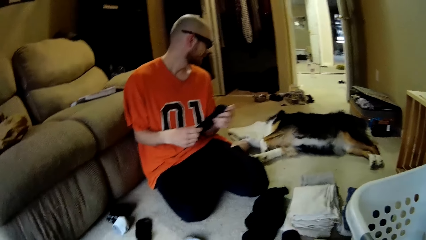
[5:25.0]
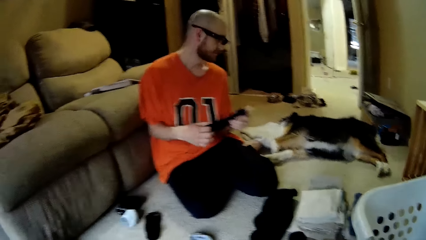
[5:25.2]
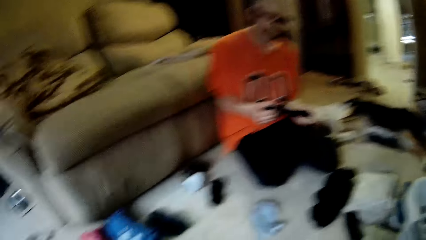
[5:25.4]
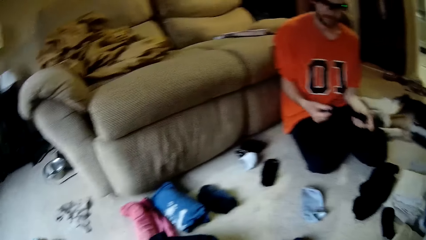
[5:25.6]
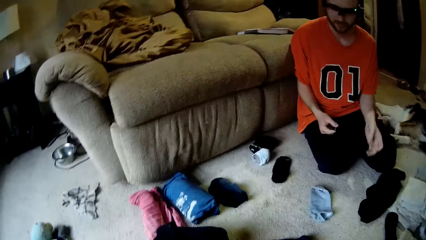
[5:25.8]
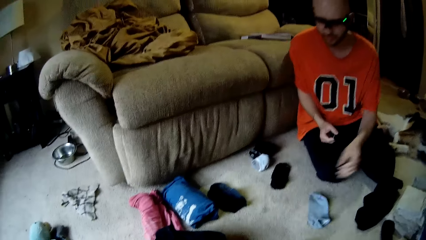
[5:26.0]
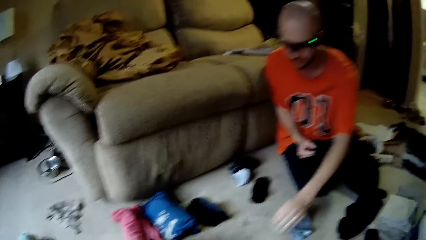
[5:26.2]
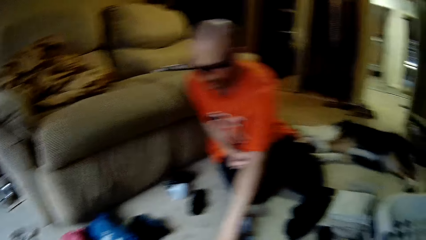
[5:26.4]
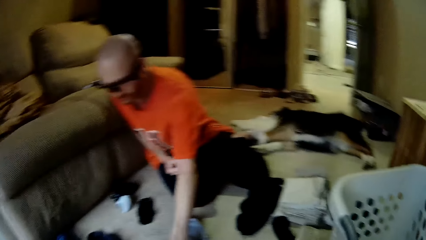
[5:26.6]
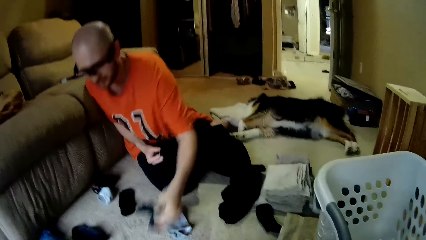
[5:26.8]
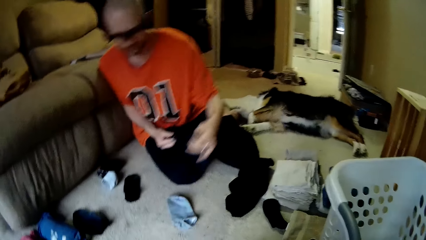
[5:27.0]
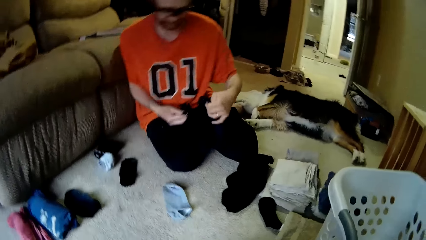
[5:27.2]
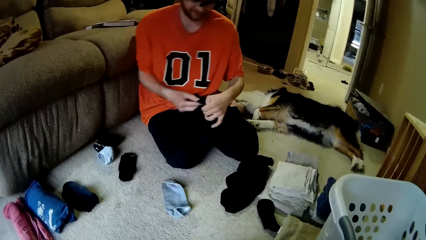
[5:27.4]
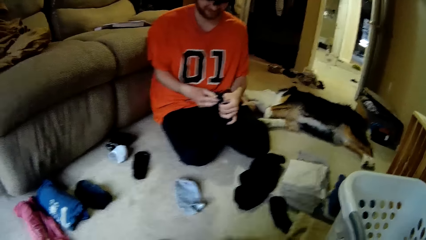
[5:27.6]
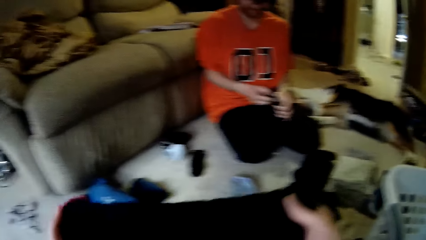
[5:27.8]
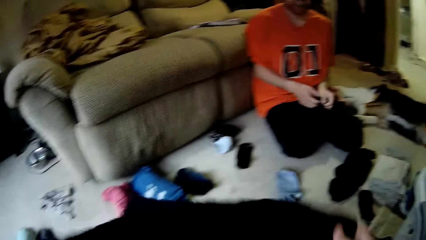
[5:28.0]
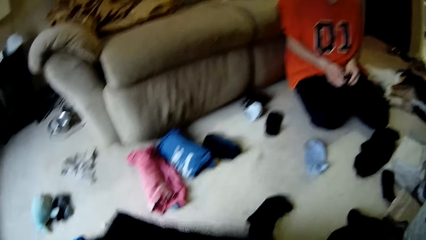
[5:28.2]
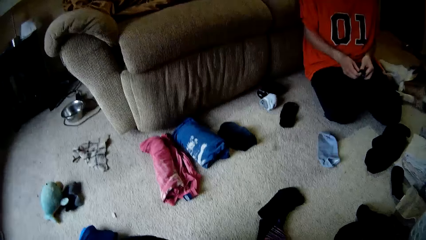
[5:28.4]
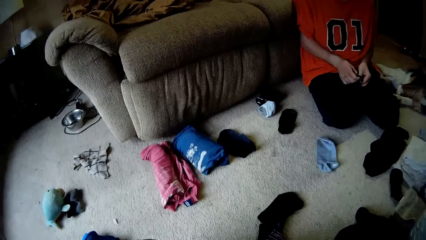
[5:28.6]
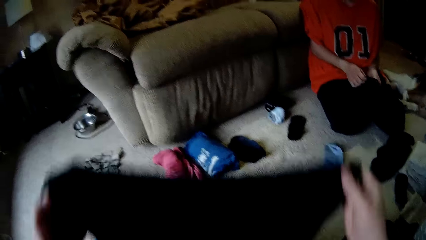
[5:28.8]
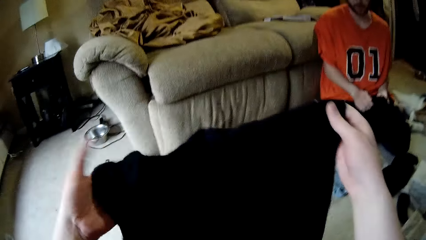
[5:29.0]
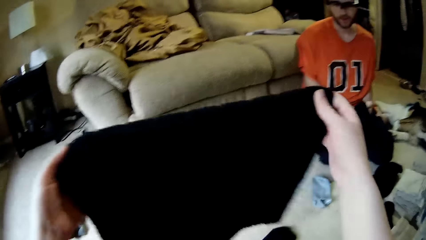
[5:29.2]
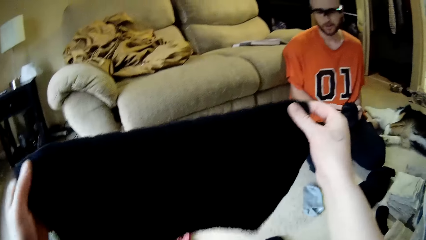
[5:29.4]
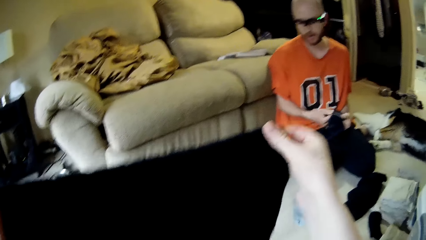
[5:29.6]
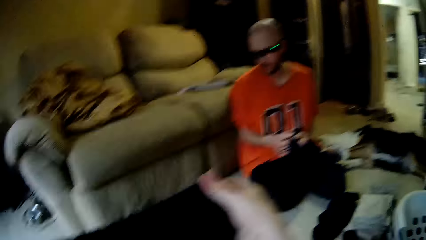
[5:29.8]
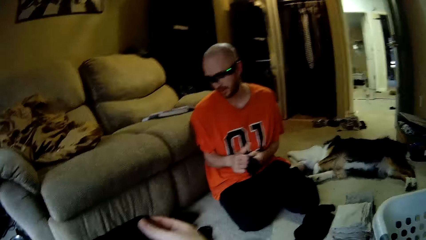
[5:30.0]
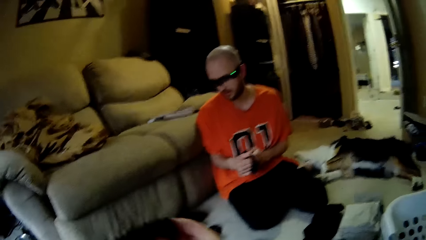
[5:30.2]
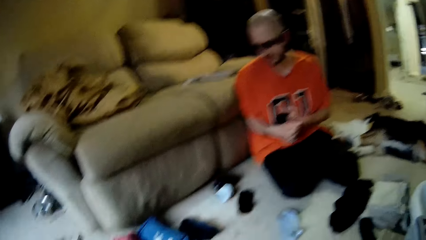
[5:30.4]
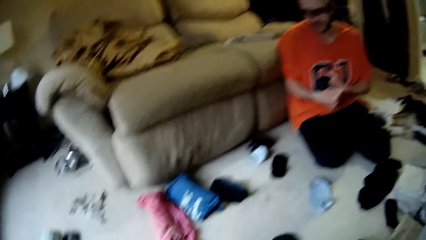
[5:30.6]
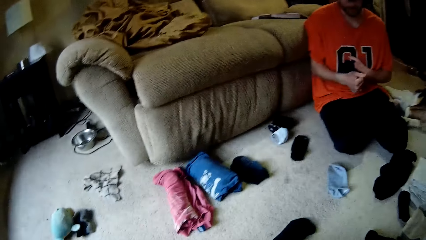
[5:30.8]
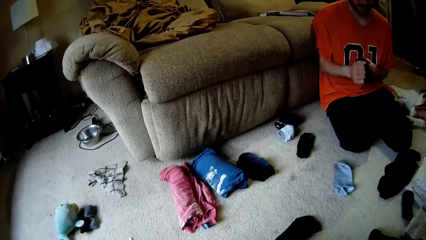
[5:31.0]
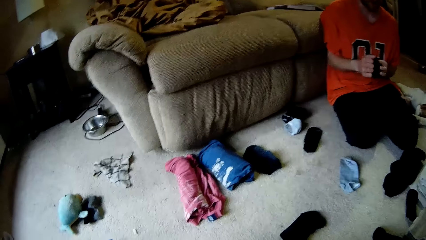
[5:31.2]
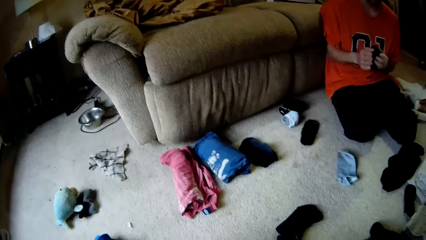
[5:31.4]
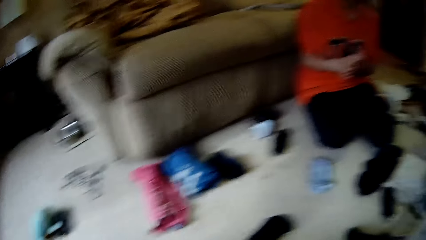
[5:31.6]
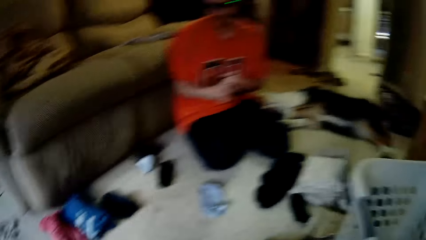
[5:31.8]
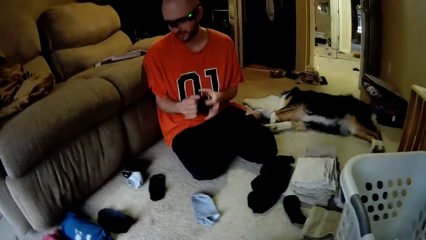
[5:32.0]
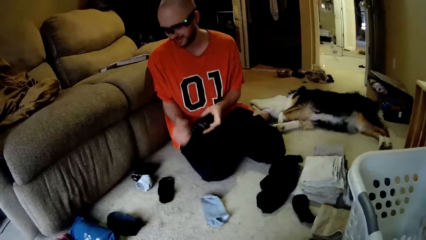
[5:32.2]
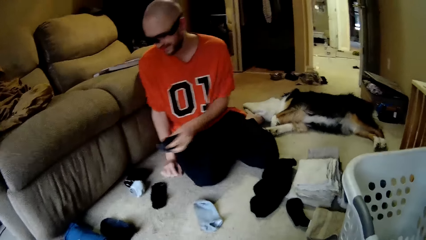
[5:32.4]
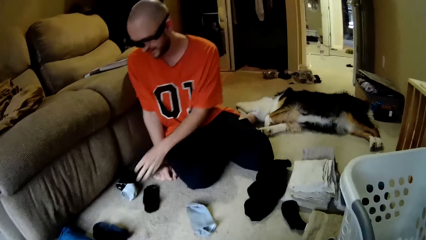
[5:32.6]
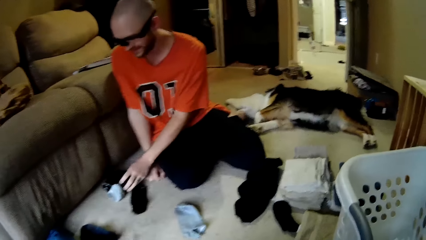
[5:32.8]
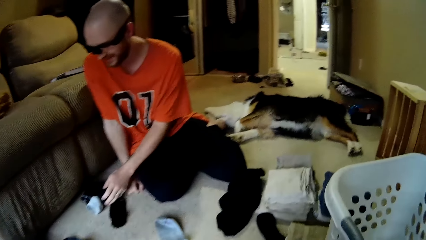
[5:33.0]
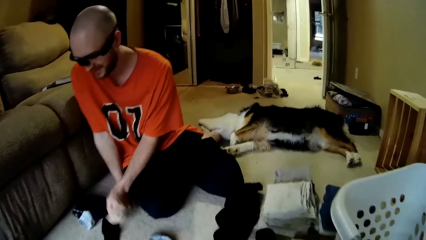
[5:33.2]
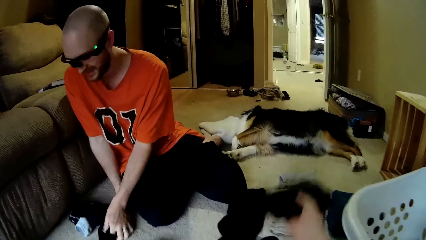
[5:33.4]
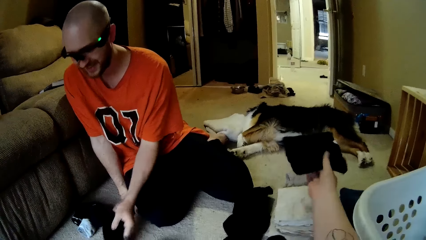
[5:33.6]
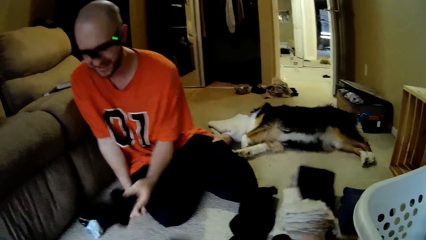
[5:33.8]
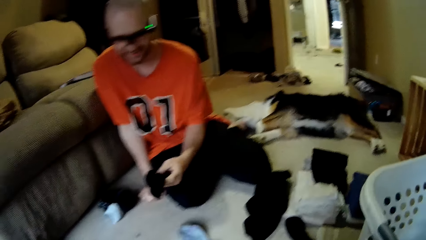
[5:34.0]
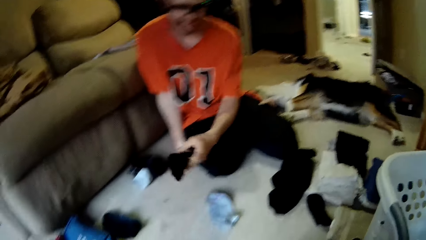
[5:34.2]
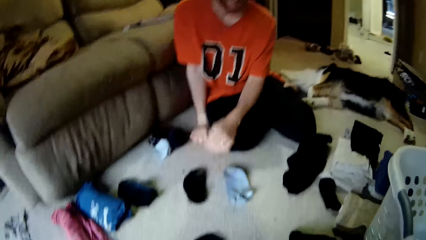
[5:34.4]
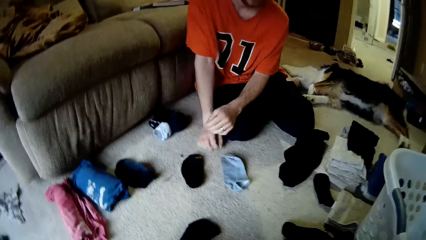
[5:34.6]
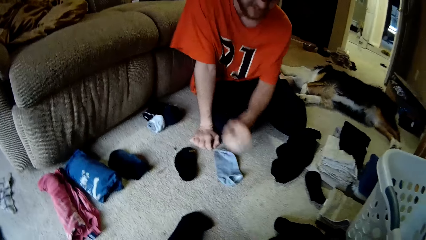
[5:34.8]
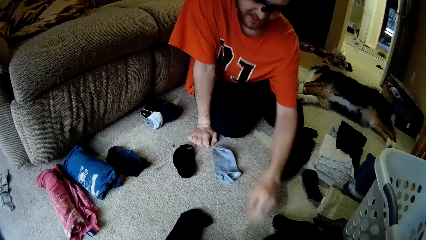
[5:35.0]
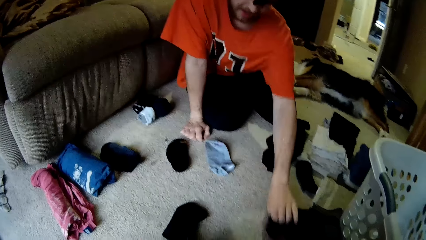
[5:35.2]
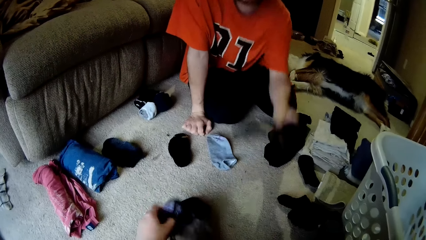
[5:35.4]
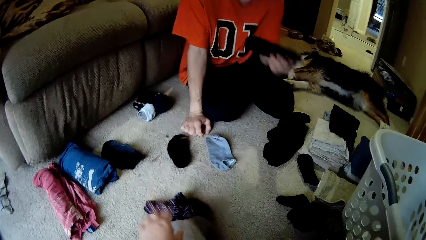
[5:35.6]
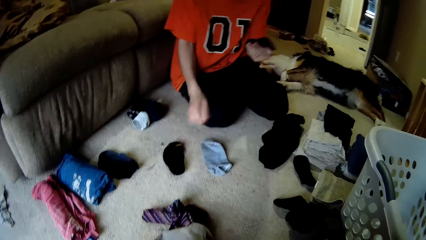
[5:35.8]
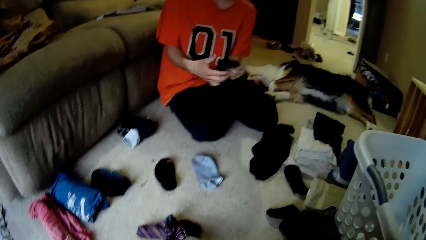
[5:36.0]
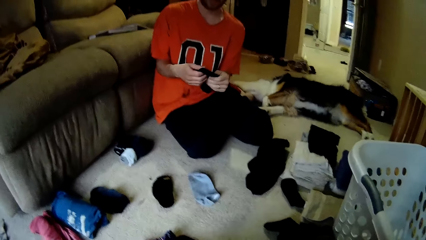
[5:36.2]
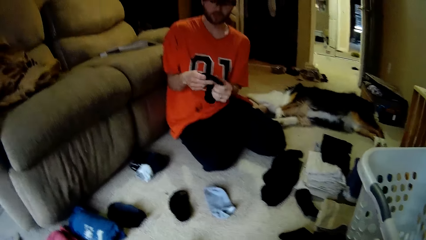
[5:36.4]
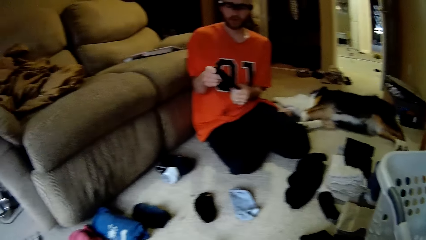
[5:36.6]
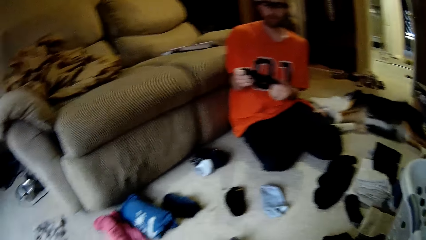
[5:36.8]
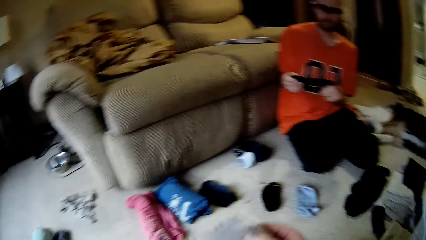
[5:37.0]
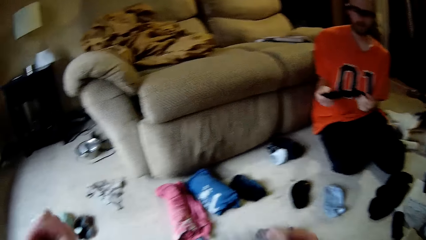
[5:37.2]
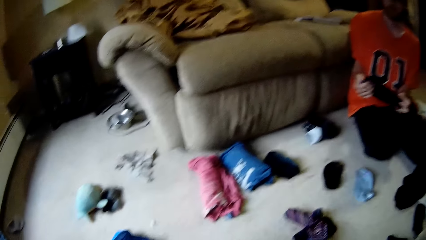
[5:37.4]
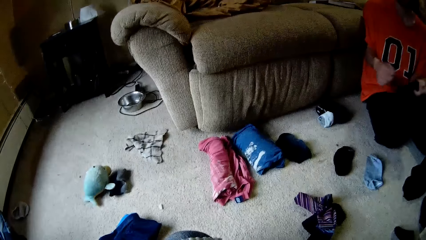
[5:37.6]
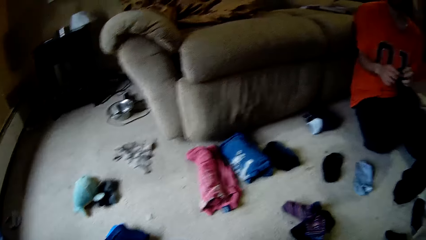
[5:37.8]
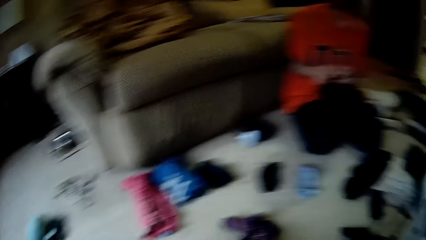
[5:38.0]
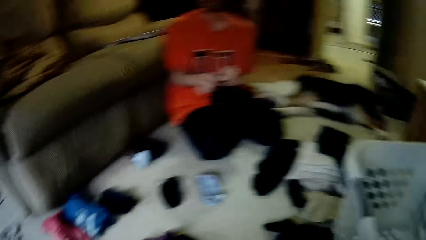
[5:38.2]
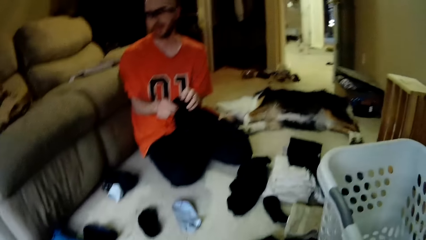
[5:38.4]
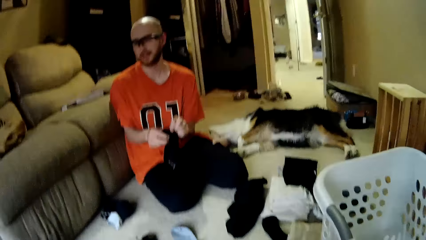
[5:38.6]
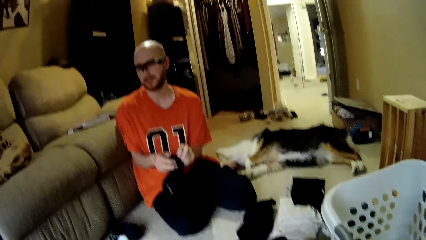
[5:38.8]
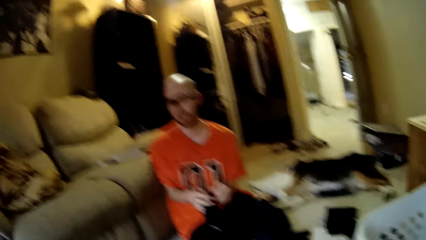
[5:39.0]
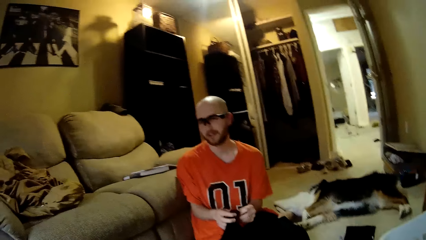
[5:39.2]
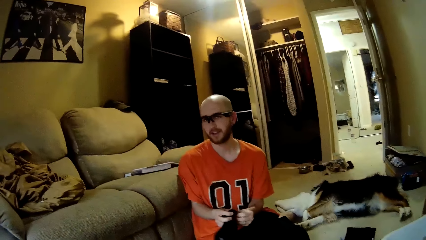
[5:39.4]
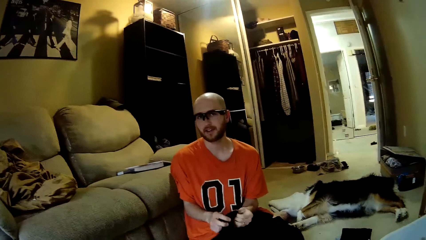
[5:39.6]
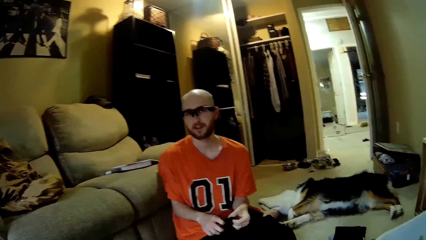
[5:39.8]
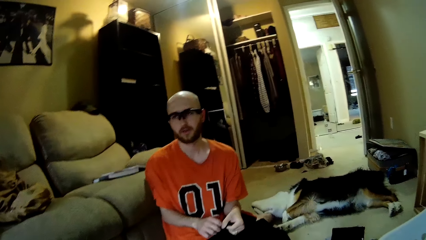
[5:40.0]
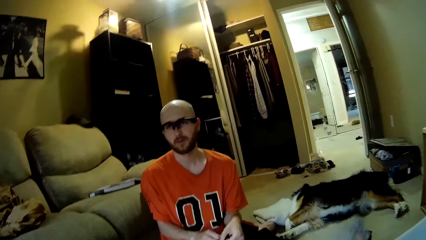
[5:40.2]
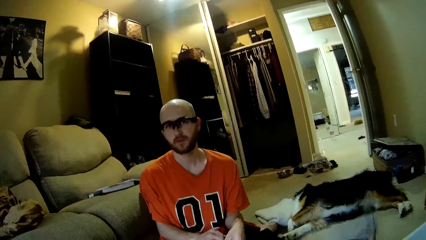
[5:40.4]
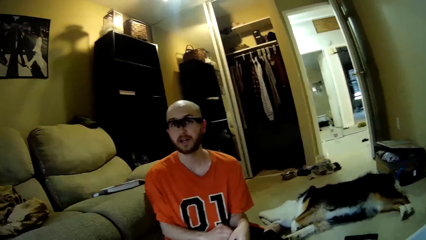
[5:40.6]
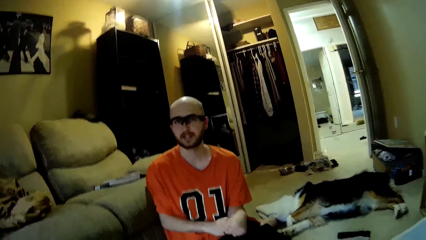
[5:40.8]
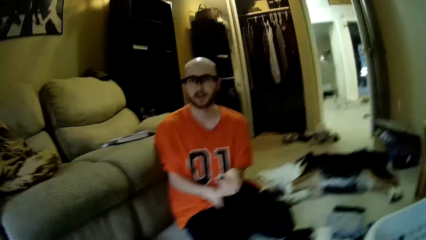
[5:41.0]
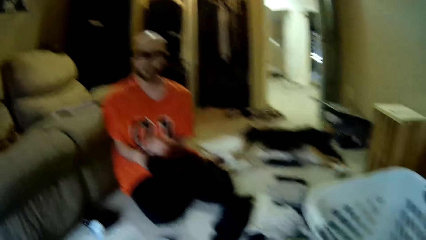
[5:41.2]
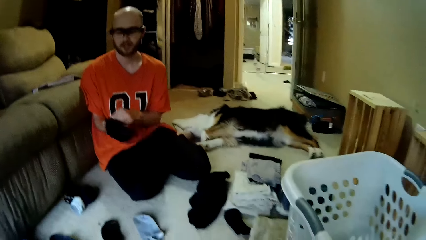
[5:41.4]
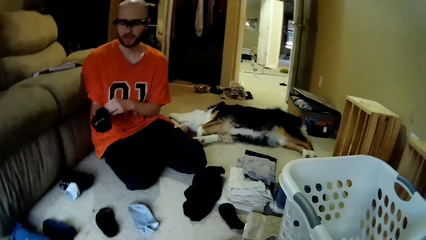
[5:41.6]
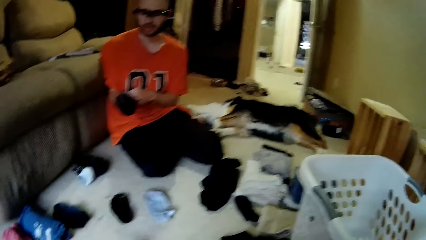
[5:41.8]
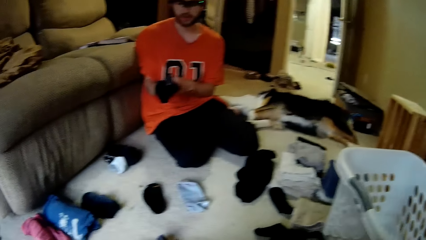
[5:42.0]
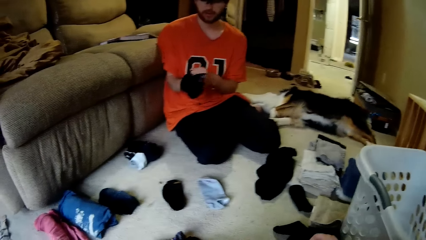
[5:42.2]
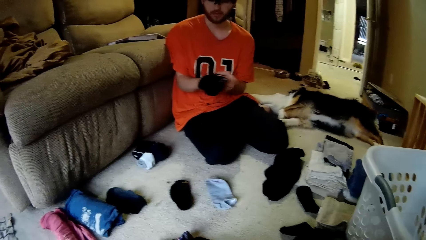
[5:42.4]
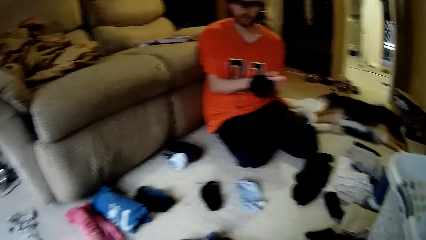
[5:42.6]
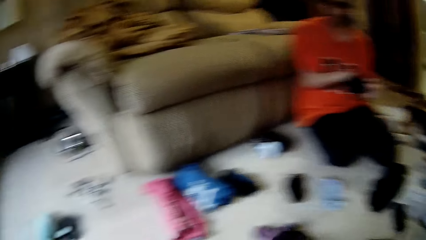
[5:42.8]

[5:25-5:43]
The camera wearer drops the cloth on a stack of clothes with her right hand. The man looks at a dog. The camera wearer dialogues with the man. She dialogues with the man again. The man folds a cloth. The camera wearer folds a cloth. The man picks a sock from the floor with his right hand. The man inserts the socks in themselves with both hands. The camera wearer drops the socks on the floor with her left hand. The man picks the socks from the floor with his left hand. The camera wearer drops a cloth on the stack of clothes with her right hand. The man drops the socks in his left hand on the floor. The man picks a sock from the floor with his left hand. The camera wearer drops a sock on the floor with her left hand. The man sorts the sock with both hands. The camera wearer holds a cloth with both hands. She drops a cloth on the stack of clothes with her right hand.
